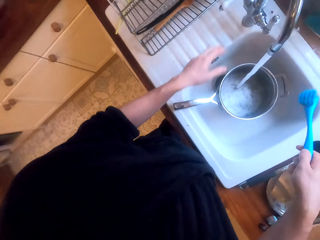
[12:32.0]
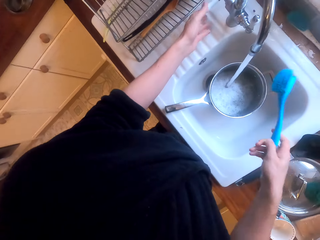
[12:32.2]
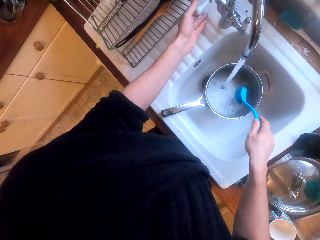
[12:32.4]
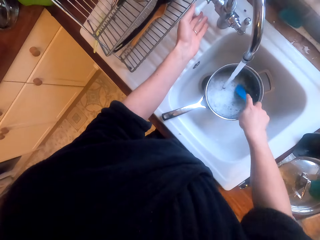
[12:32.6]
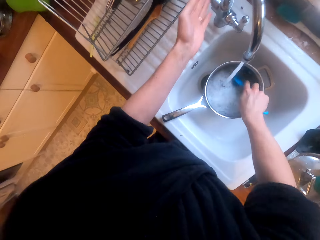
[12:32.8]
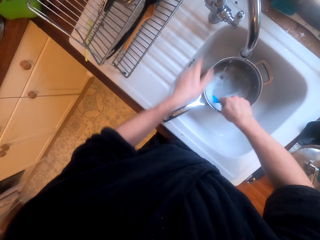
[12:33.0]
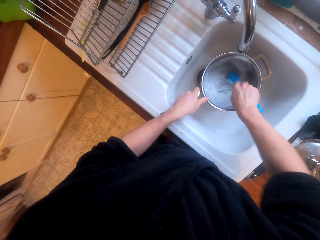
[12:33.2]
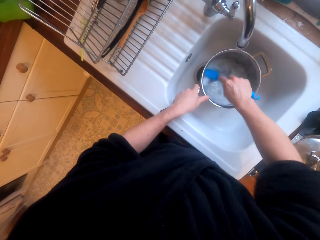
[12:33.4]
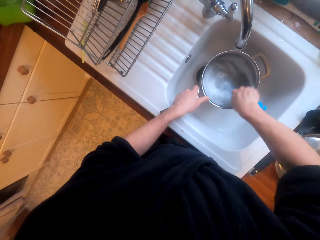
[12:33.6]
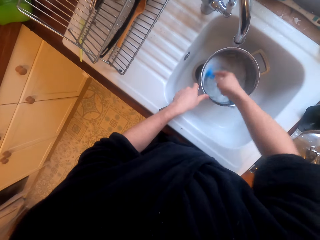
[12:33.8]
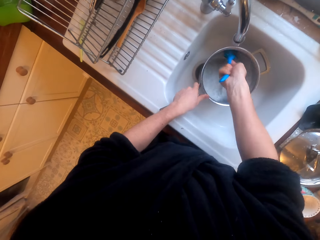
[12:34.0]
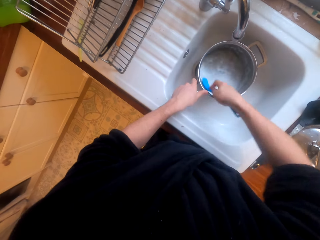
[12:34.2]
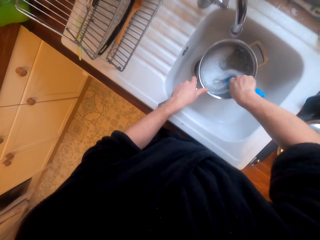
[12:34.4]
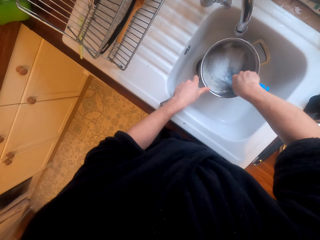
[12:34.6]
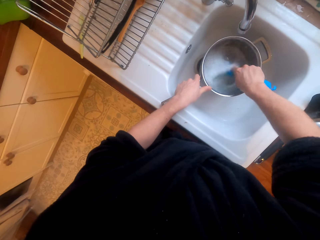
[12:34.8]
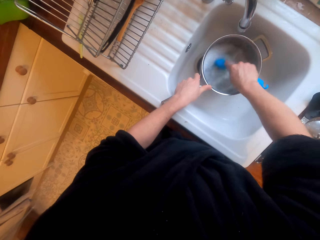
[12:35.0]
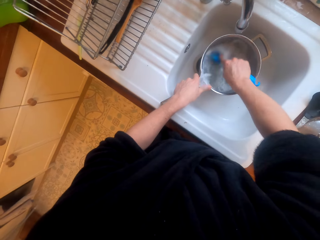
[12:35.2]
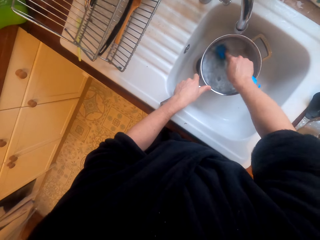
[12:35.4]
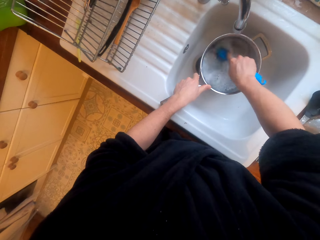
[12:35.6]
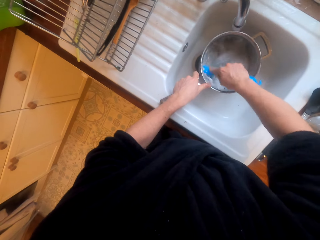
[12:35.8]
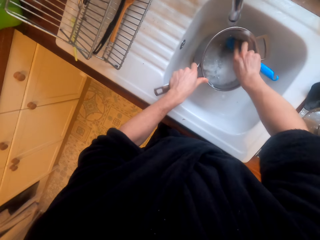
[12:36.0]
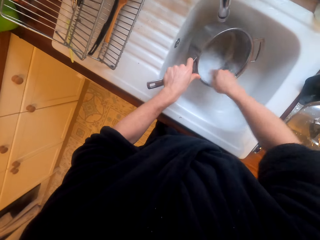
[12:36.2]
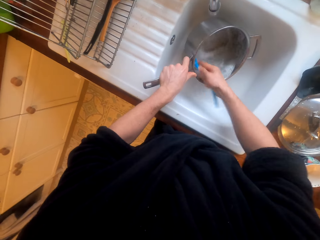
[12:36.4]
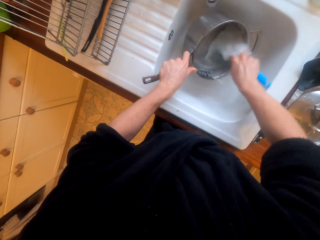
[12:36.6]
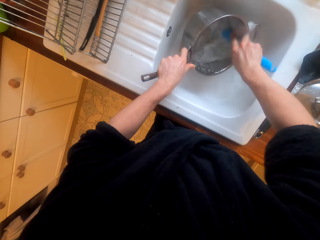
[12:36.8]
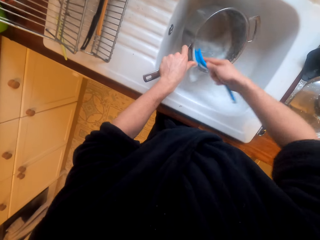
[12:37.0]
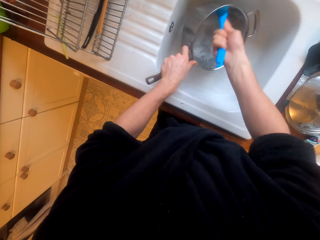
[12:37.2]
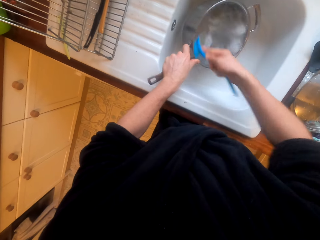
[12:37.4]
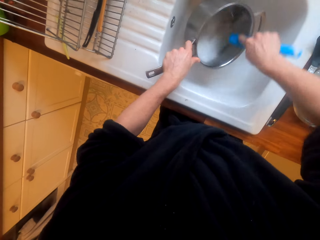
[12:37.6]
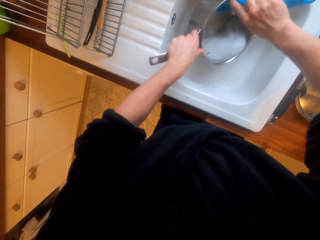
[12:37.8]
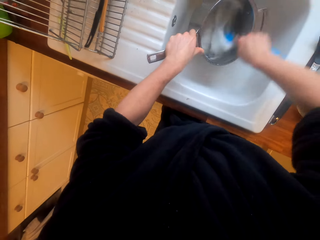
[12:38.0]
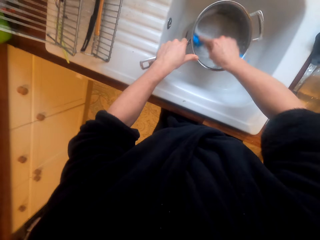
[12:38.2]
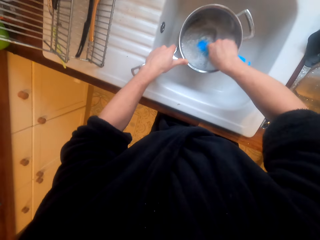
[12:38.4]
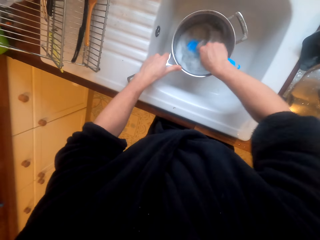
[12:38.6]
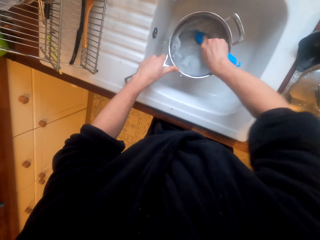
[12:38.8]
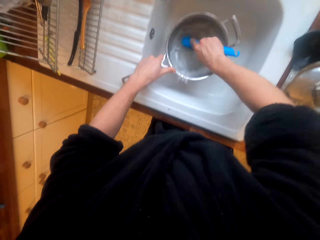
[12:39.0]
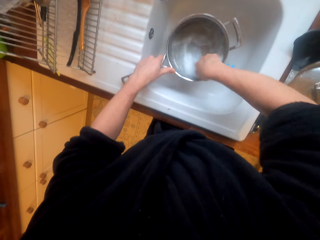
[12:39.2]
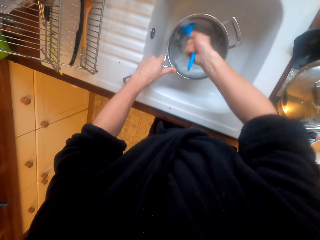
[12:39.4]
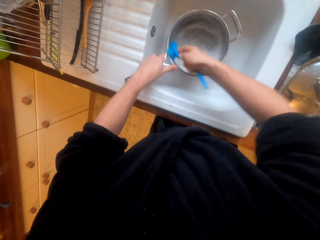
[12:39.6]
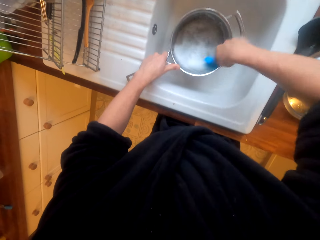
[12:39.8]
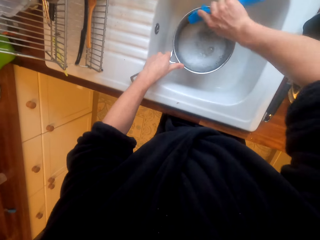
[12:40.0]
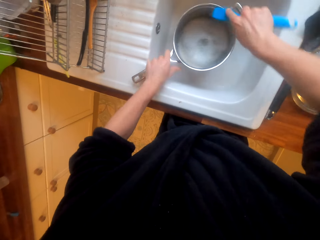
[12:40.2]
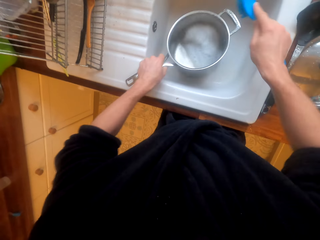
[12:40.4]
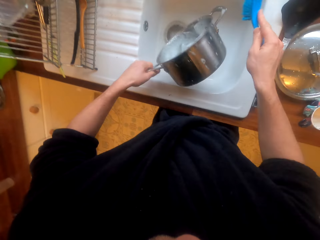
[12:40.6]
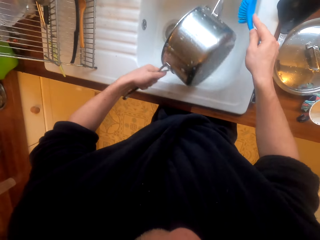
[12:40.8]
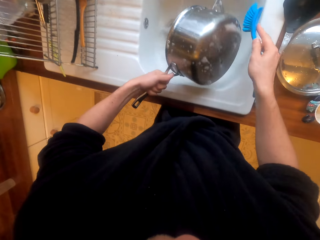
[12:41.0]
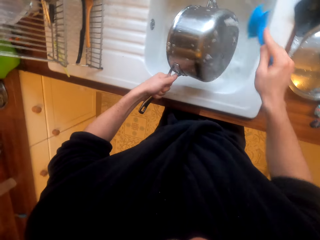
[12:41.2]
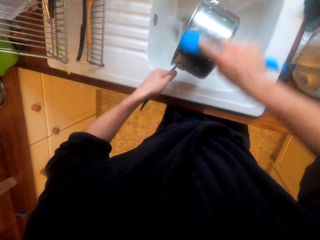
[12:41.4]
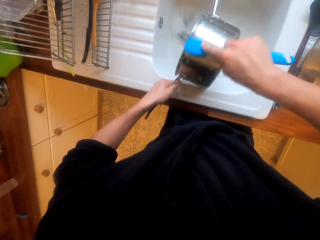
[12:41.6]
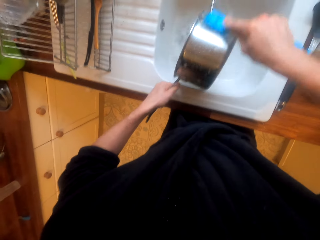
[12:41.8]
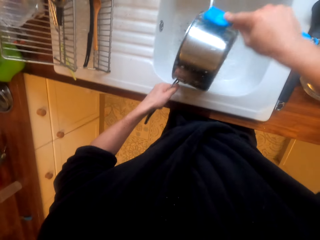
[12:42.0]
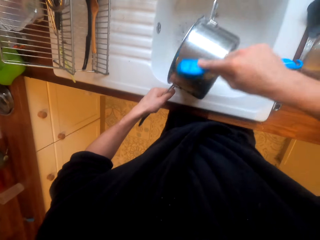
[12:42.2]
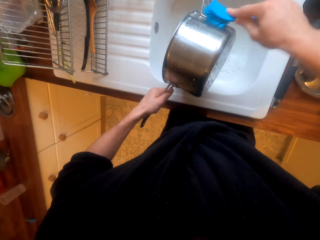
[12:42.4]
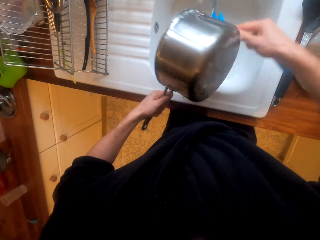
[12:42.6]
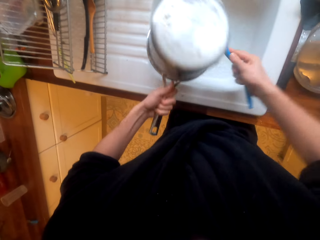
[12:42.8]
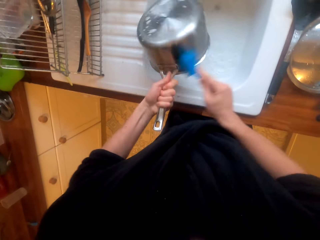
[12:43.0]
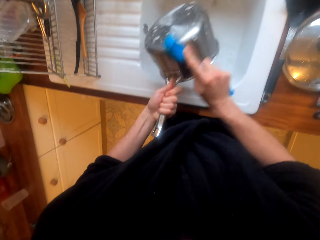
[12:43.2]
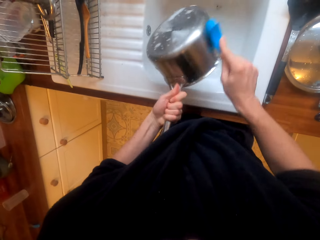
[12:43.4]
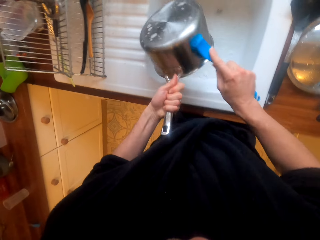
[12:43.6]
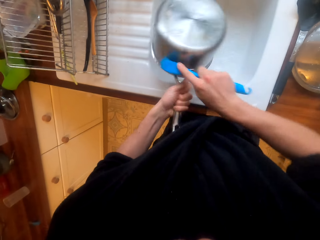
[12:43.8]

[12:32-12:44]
The camera wearer picks up the brush. They turn off the tap. They use the brush to wash the pot. They pour water from the pot in the sink. They use the brush to wash the pot.

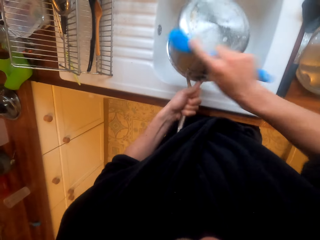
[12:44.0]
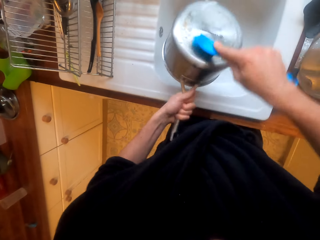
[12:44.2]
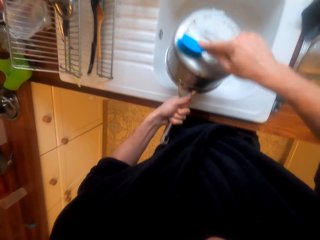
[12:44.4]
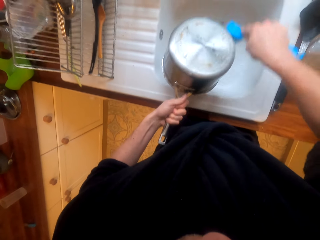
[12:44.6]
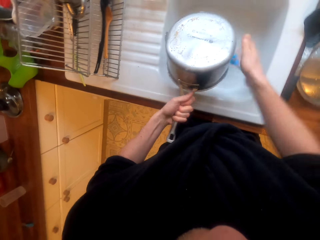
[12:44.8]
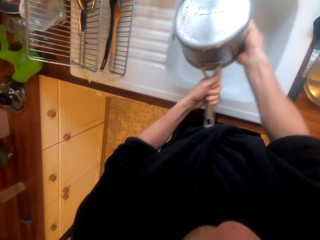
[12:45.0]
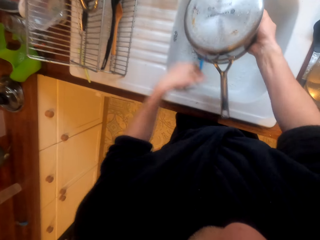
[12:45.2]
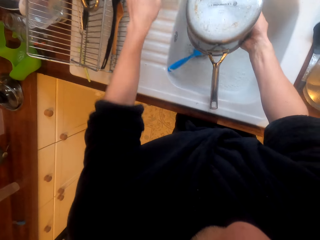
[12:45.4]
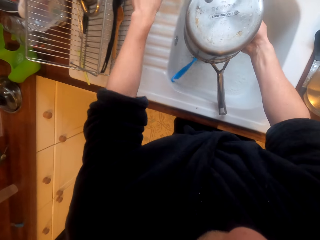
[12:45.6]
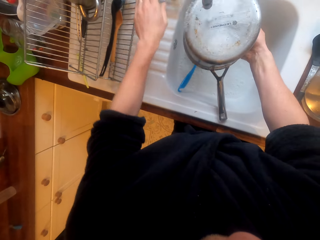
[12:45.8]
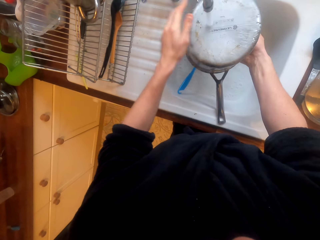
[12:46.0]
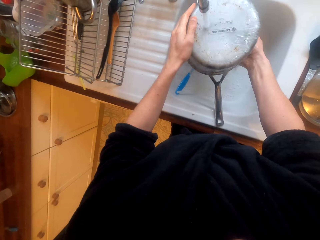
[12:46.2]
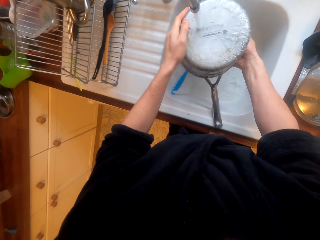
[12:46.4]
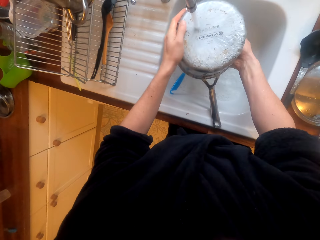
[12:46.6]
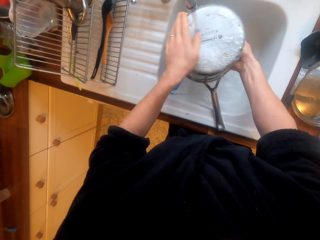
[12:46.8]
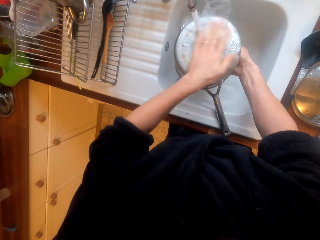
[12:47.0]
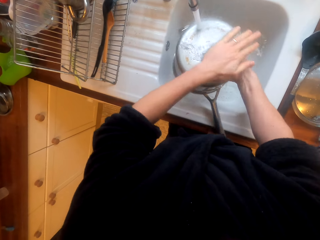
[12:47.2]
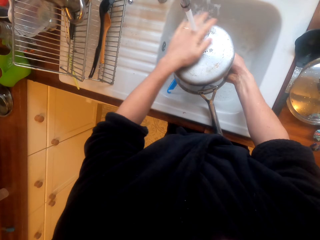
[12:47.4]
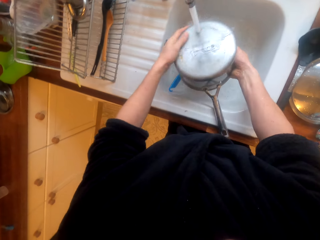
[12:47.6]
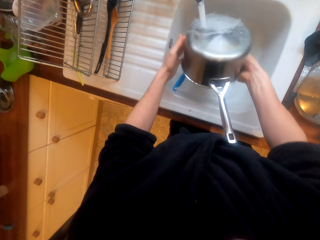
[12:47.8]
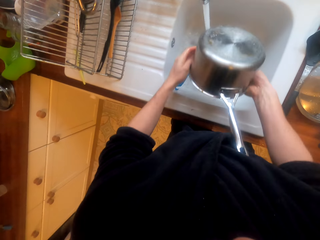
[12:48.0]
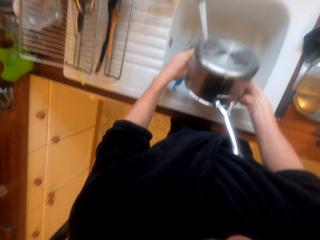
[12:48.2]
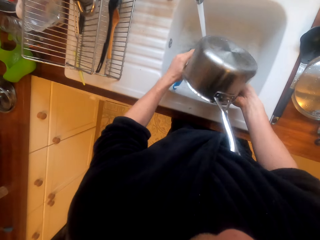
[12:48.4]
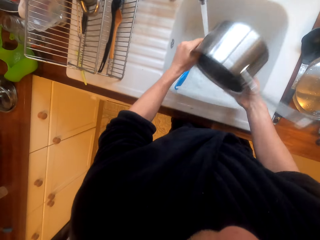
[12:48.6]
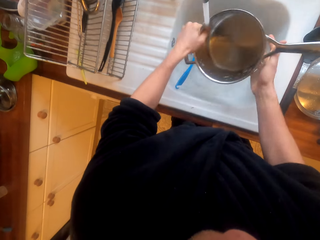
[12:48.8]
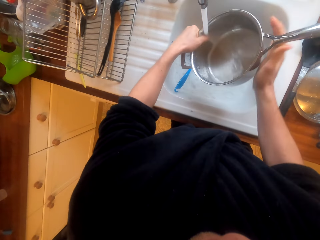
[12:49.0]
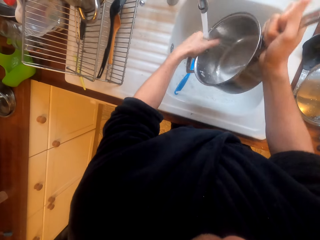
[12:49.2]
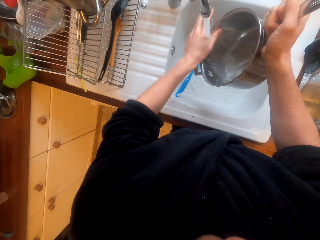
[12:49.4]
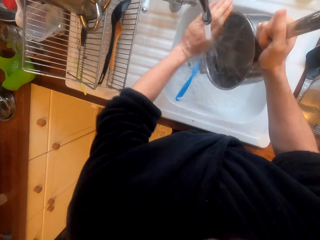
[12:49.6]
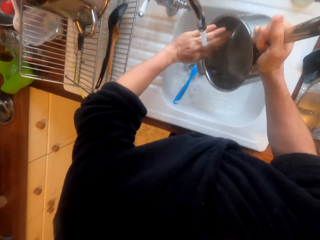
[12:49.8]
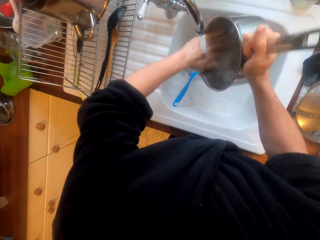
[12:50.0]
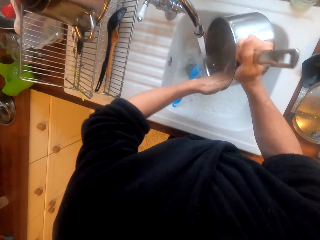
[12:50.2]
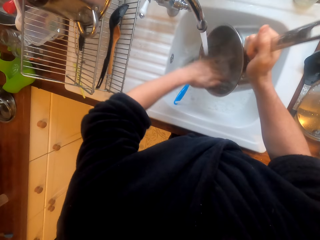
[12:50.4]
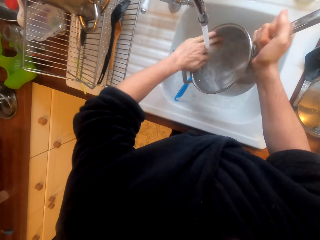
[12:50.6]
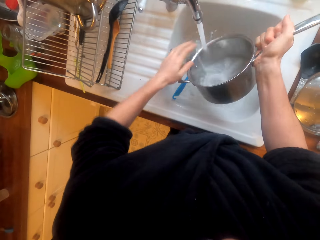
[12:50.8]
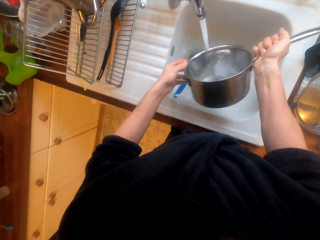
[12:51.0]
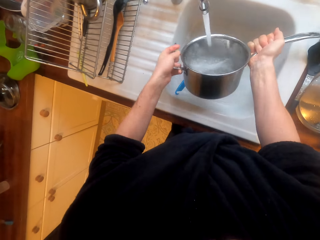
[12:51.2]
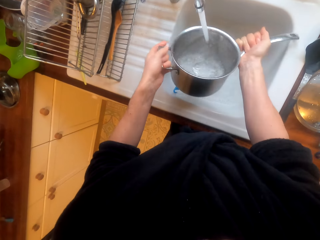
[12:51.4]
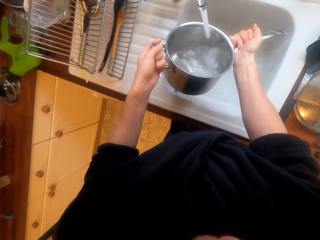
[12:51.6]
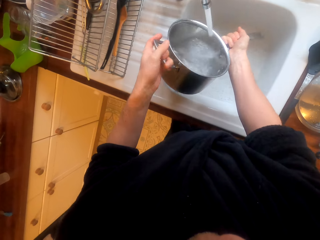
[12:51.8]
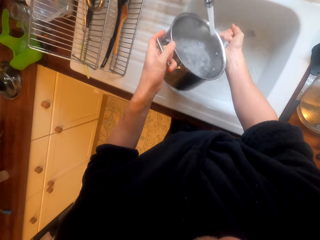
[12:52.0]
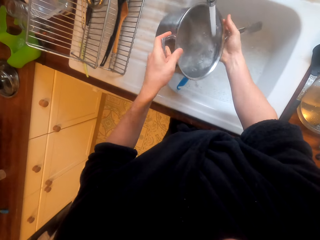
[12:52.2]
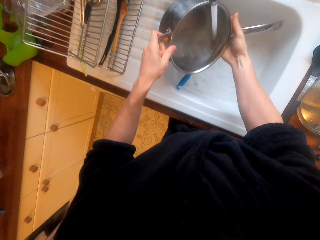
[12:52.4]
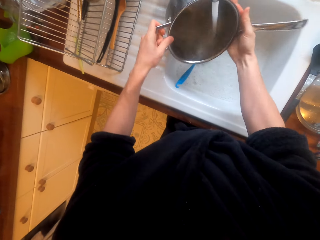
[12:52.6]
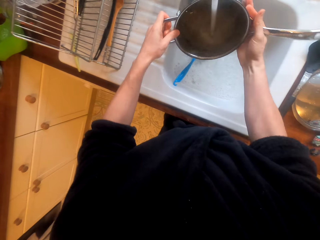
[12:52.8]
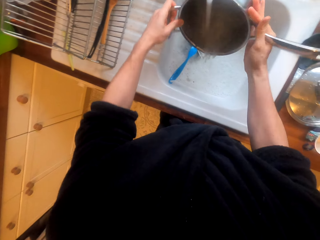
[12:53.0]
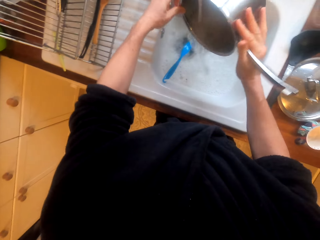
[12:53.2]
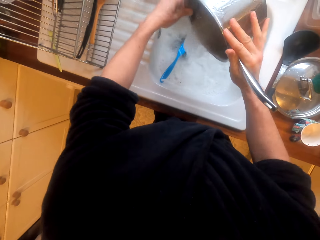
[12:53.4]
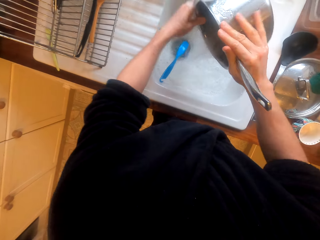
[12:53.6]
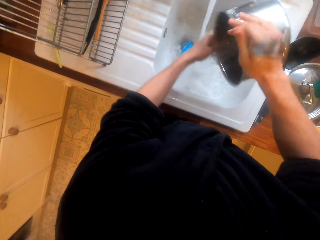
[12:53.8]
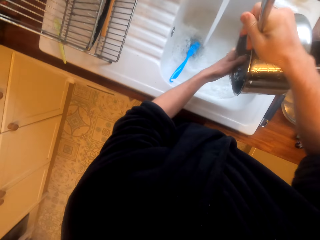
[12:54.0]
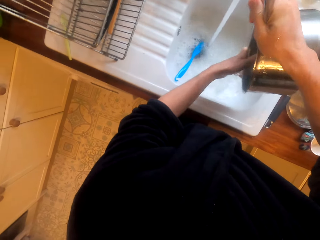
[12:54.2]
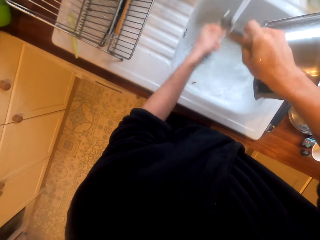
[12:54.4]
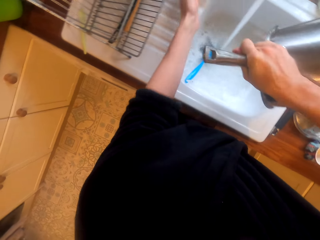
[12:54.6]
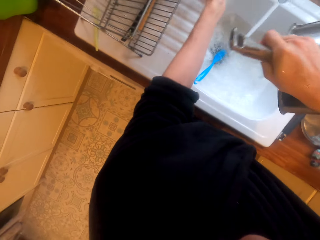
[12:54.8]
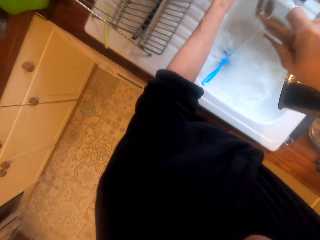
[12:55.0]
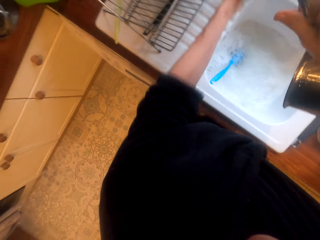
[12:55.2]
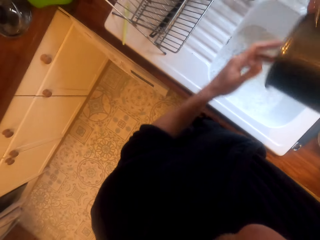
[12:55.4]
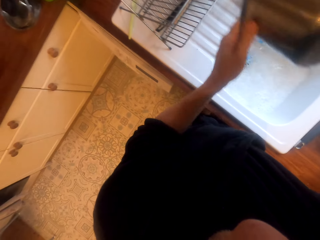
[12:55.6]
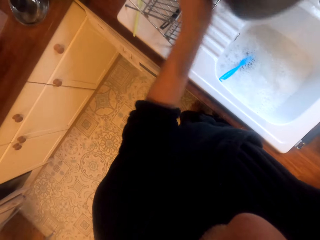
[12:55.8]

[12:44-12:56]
The camera wearer puts the brush in the sink. They turn on the tap. They rinse the pot. They turn off the tap.
